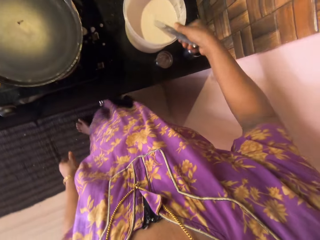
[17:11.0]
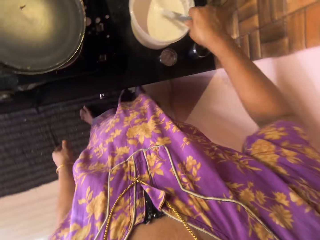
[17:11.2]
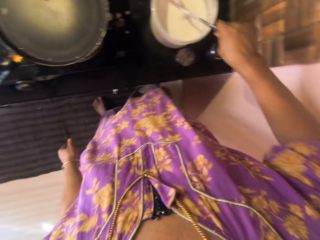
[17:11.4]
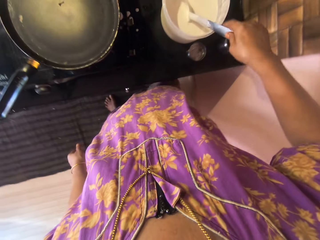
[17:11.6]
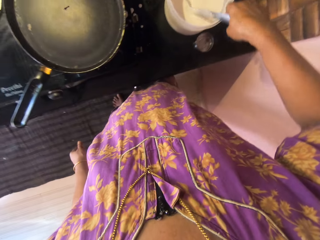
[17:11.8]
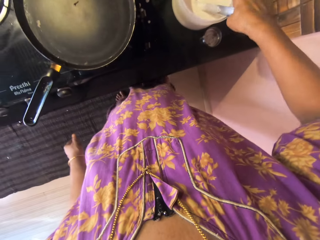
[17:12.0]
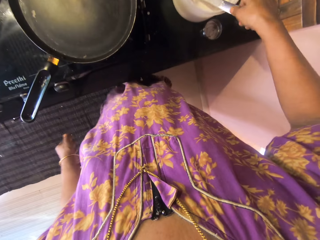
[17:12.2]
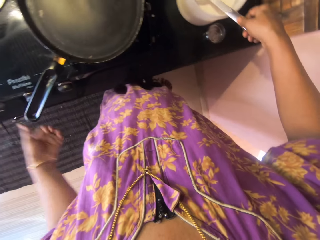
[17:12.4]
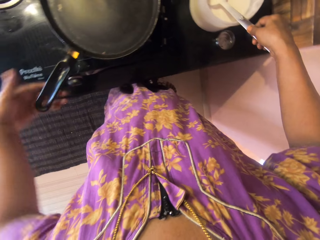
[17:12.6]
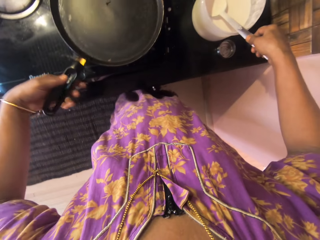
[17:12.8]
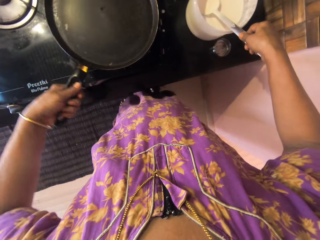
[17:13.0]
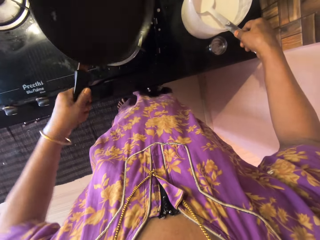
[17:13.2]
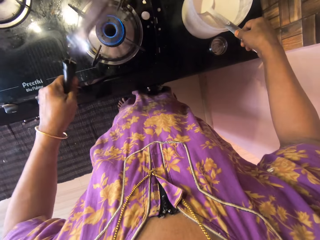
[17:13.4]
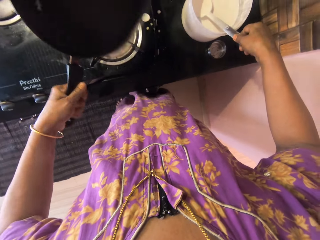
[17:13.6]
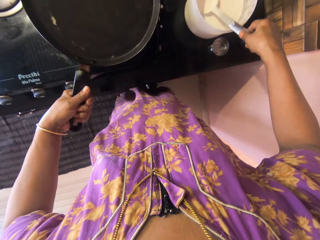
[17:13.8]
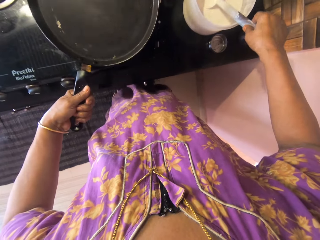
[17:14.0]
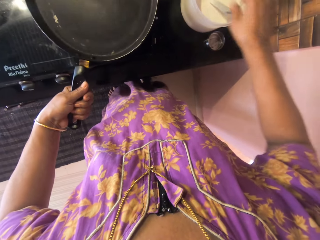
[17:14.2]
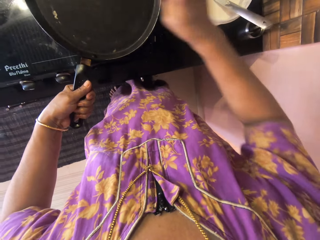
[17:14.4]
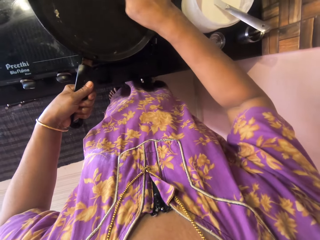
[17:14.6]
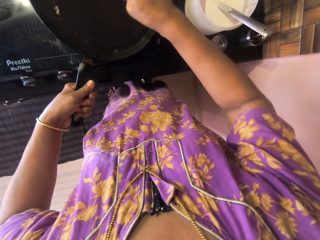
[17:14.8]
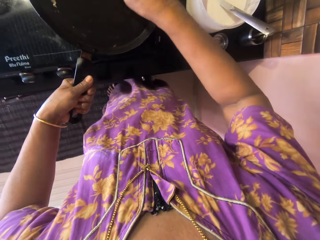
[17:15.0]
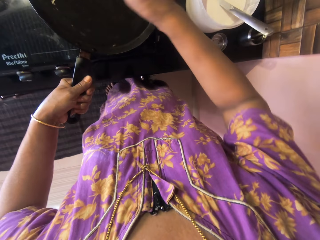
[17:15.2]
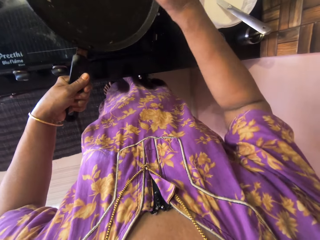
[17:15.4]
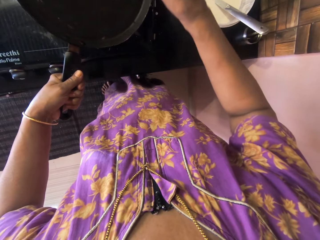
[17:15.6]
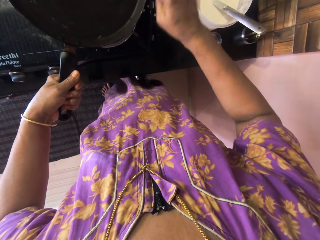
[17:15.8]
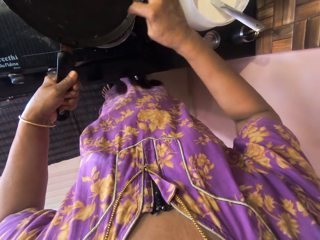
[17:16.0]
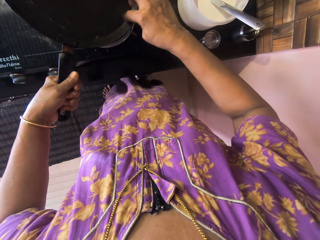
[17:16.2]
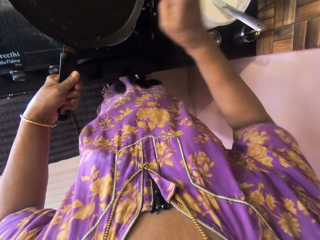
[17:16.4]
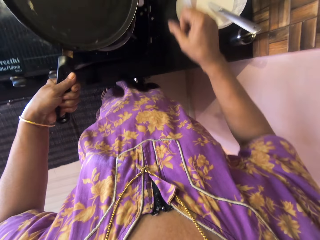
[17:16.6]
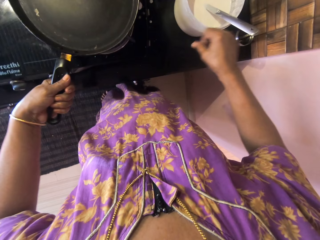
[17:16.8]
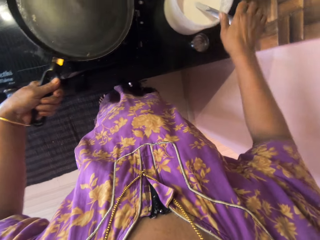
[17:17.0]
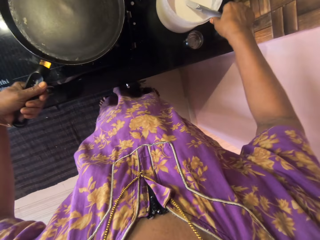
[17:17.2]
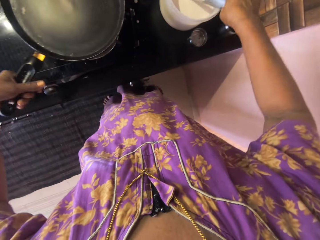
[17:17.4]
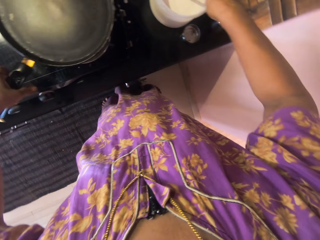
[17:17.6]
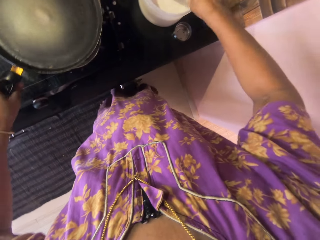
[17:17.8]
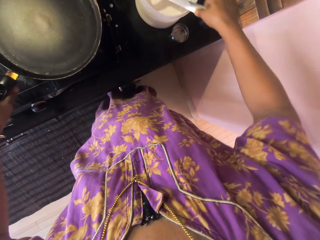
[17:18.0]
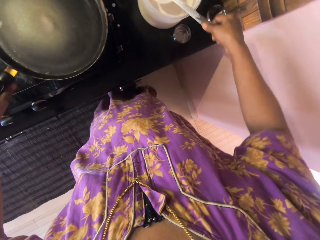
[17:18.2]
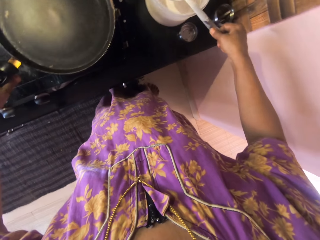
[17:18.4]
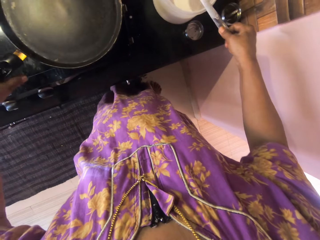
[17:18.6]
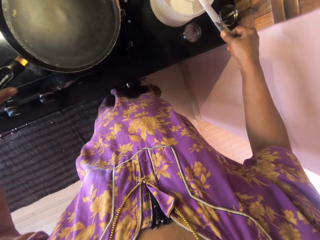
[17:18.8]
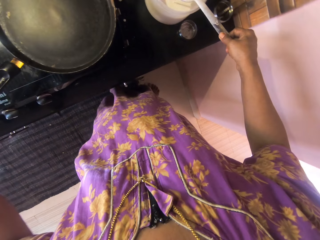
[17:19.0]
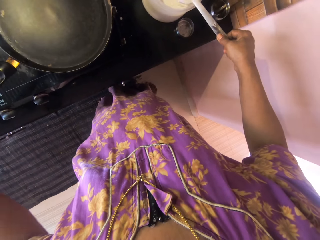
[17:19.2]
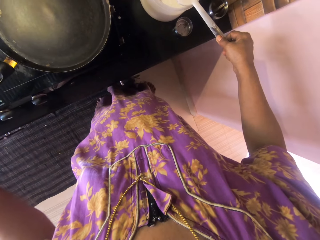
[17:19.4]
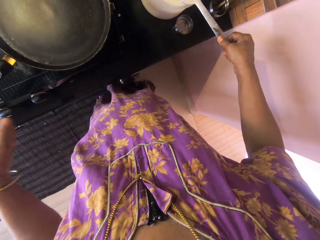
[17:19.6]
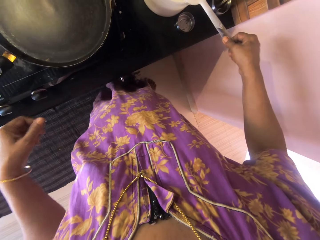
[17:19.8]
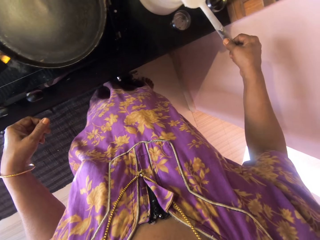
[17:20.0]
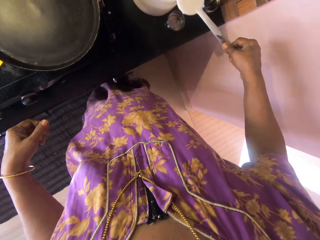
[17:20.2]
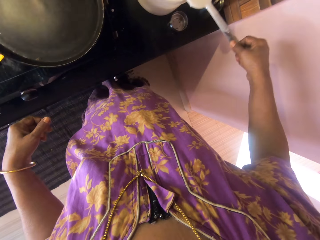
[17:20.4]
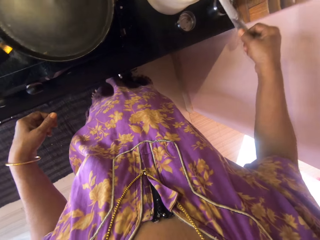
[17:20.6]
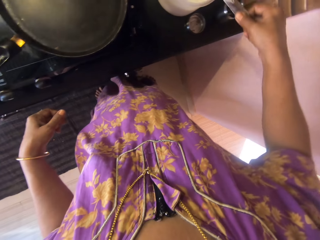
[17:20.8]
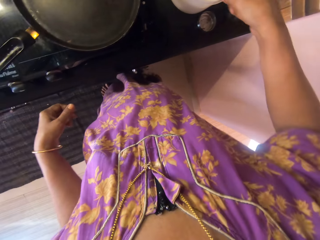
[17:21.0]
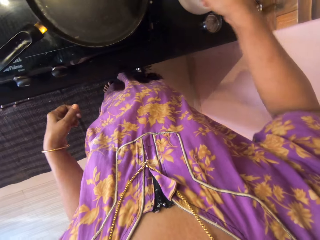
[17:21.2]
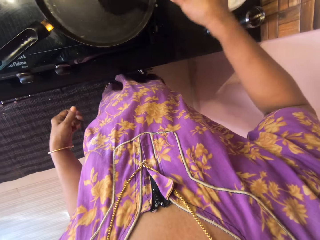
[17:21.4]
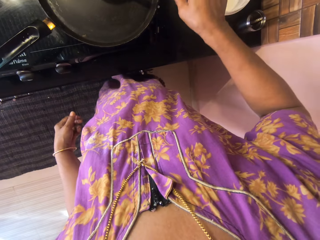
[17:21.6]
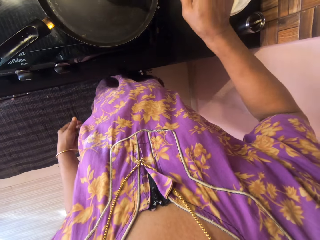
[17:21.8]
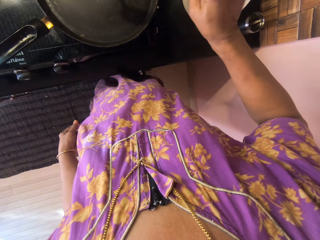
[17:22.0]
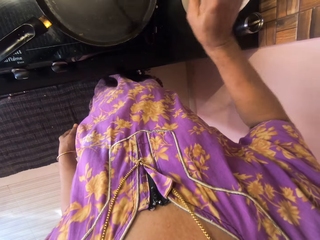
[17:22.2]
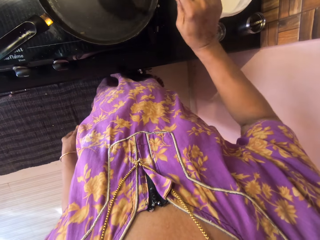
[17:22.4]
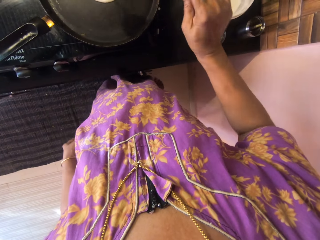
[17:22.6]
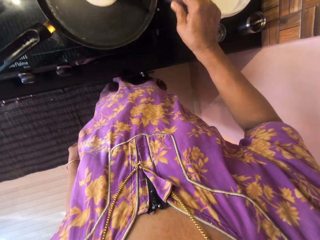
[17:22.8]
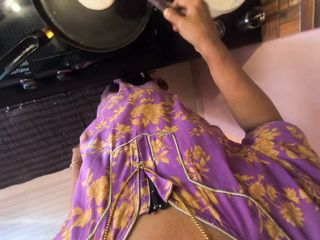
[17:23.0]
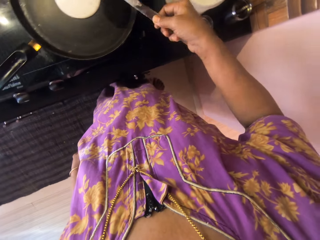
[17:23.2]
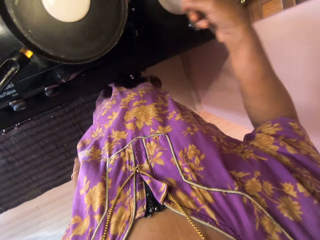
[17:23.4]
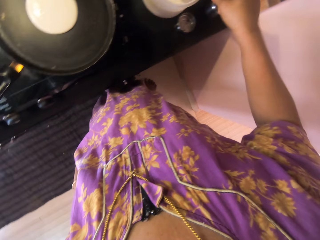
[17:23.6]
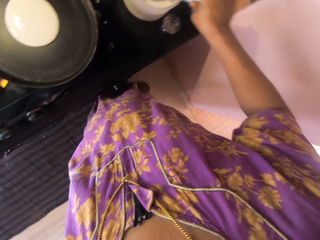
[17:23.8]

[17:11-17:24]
The camera wearer uses the wooden spoon to scoop the flour paste. She holds the spoon inside the tupperware. She flips the pan with her left hand. She removes remnants from the pan with her right hand. She places the pan on the cooker. She scoops the batter into the pan with the spoon in her right hand. She removes her left hand from the pan handle. She puts the flour paste on the pan.

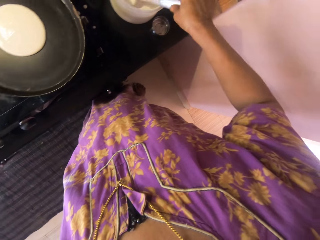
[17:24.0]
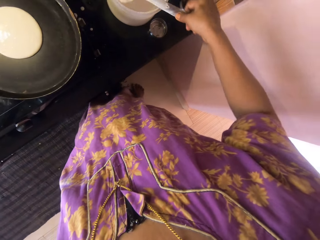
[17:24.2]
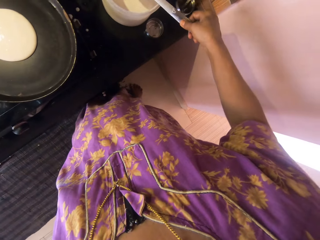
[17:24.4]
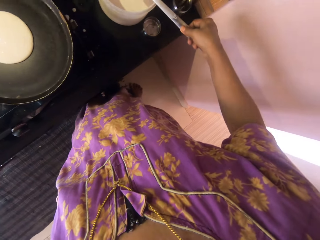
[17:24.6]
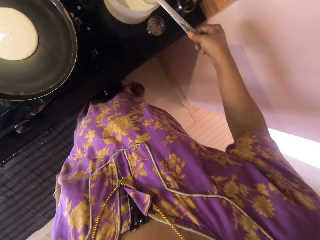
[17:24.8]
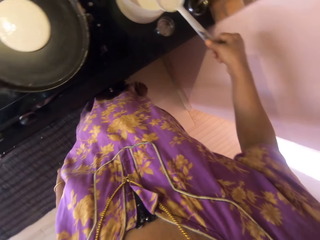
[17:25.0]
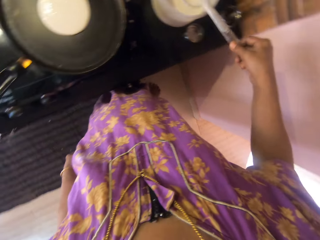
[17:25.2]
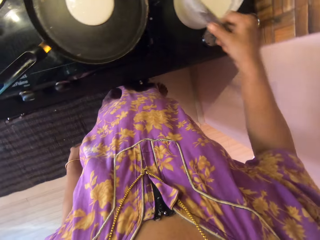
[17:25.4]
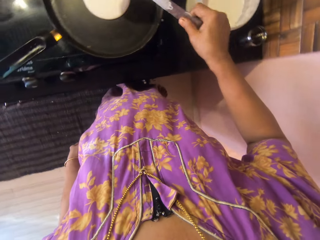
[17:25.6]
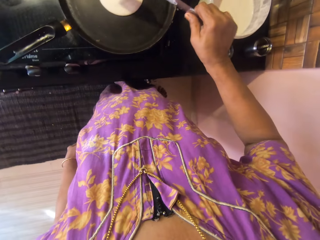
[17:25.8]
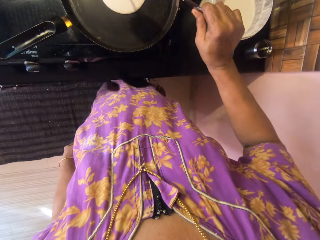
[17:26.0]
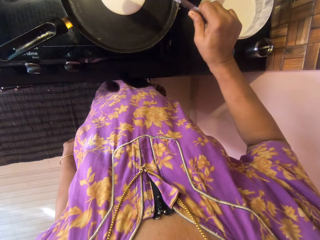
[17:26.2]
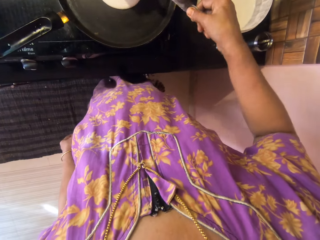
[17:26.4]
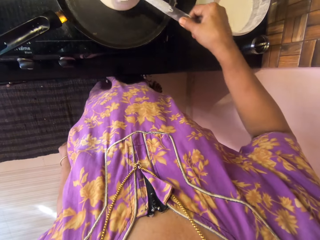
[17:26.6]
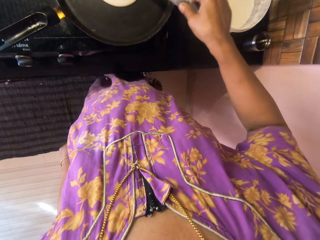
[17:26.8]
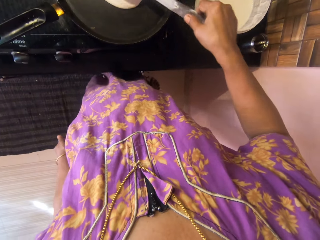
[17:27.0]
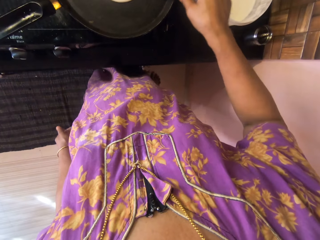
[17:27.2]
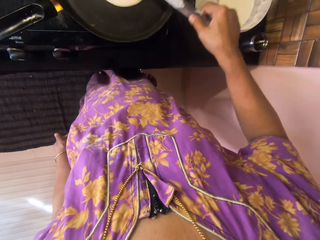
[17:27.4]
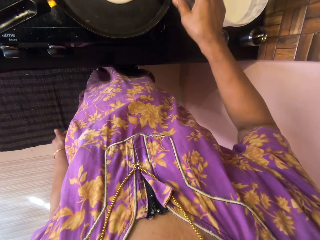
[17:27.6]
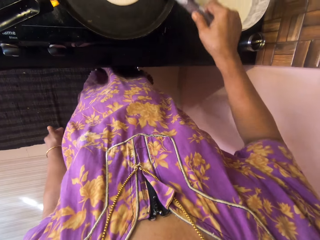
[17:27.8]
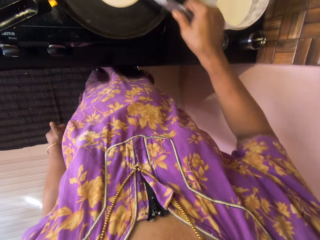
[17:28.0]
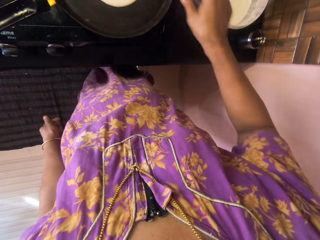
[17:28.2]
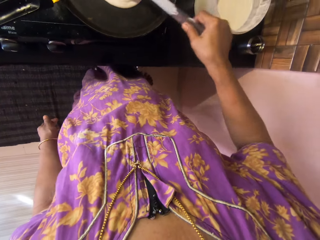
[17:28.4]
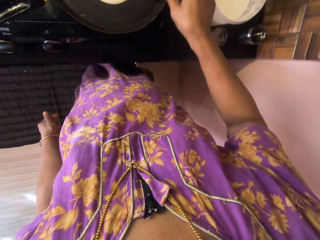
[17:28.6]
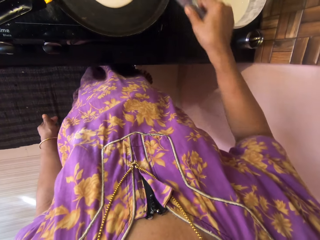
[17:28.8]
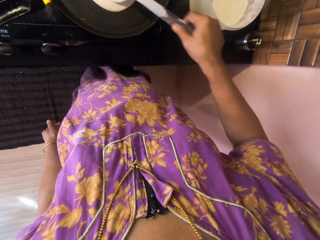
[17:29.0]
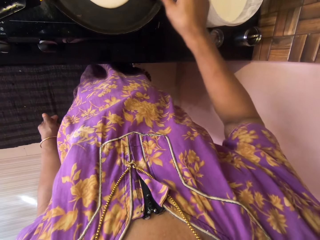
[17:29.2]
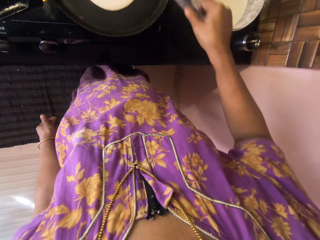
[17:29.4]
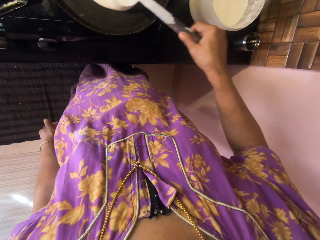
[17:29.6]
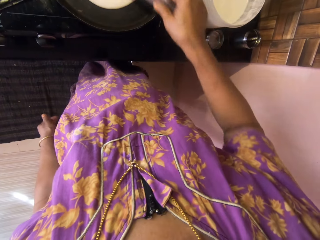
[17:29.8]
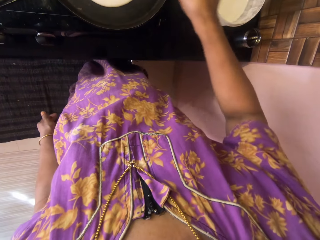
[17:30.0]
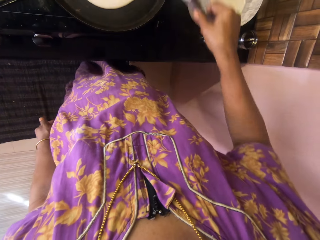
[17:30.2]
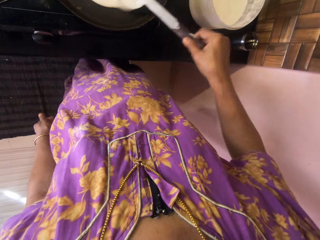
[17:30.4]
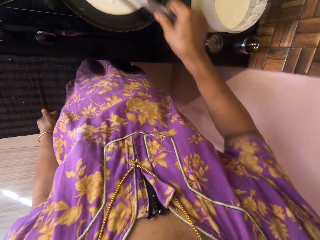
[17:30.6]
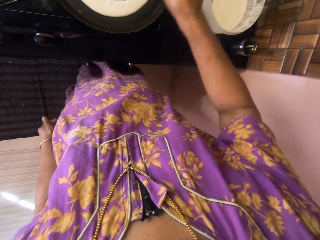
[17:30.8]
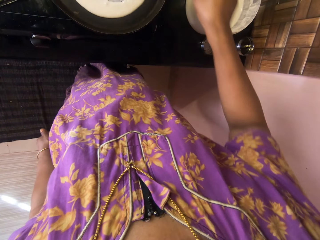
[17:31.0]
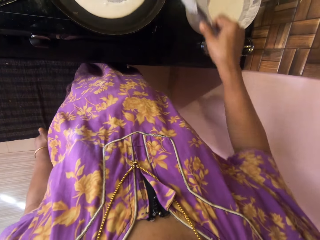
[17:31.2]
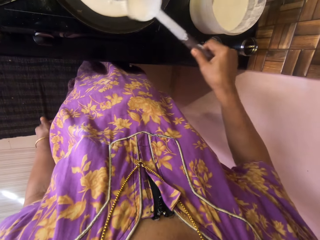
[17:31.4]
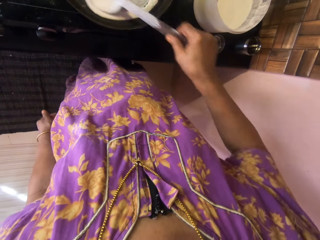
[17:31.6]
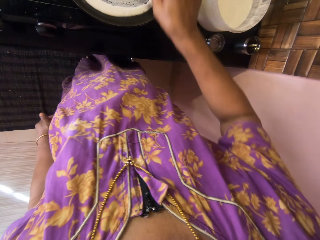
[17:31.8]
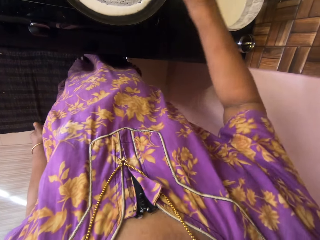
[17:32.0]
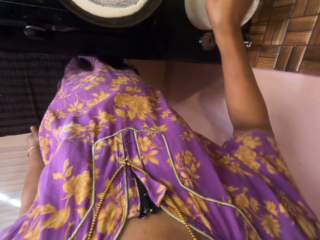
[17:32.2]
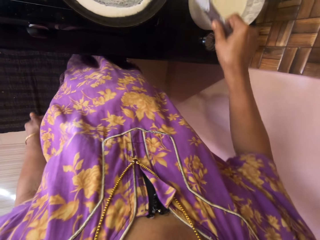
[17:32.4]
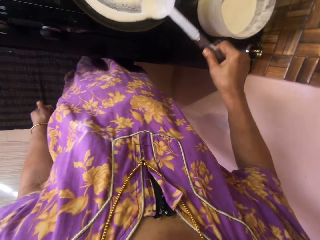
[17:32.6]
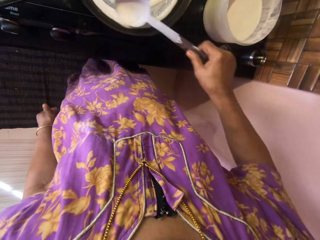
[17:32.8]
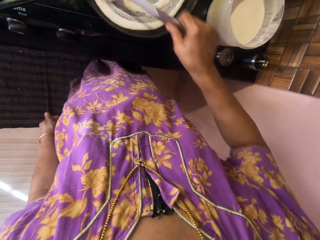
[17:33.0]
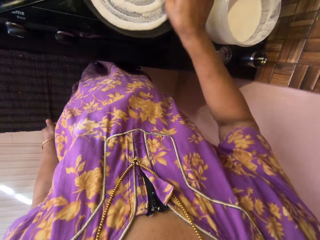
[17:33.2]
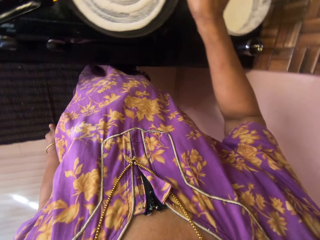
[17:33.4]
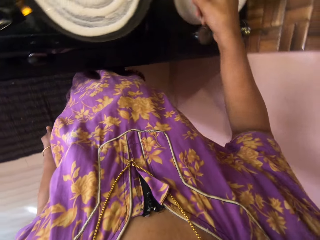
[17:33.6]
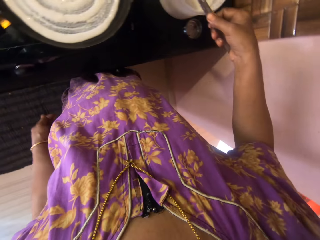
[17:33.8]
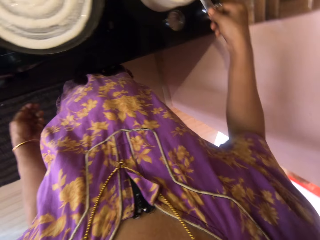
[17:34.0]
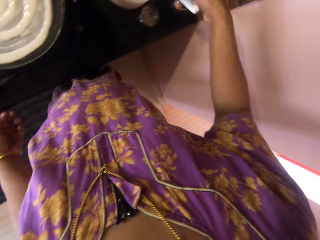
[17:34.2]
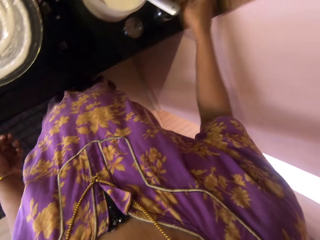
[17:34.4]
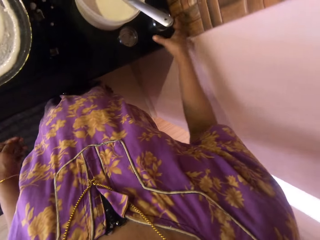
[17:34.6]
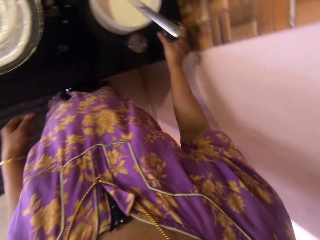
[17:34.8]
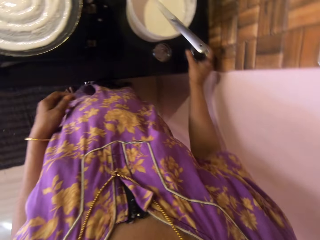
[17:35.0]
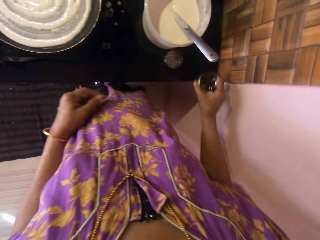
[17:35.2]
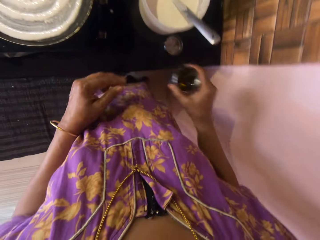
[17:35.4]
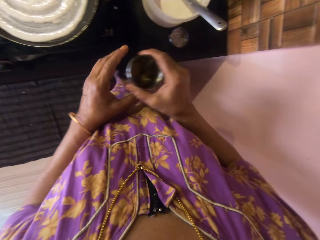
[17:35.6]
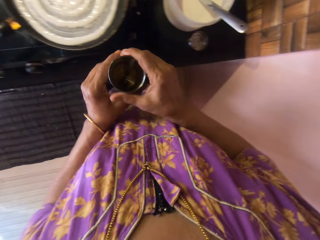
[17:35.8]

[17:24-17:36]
The camera wearer scoops the batter into the pan with the spoon. She spreads the pancake in the pan with the spoon. She drops the spoon into the tupperware. She picks up the jar with oil from the table with her right hand.
